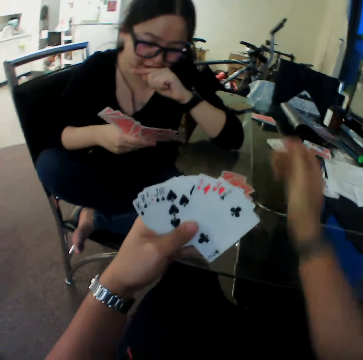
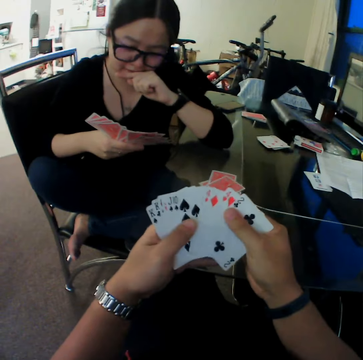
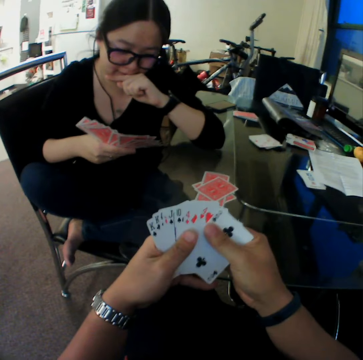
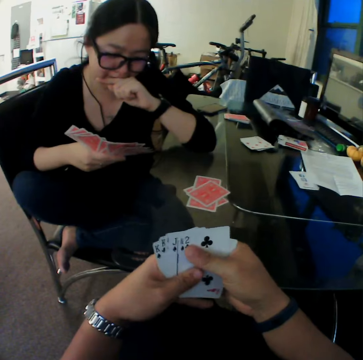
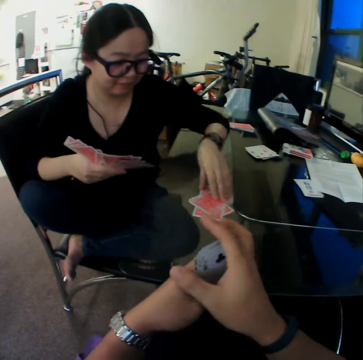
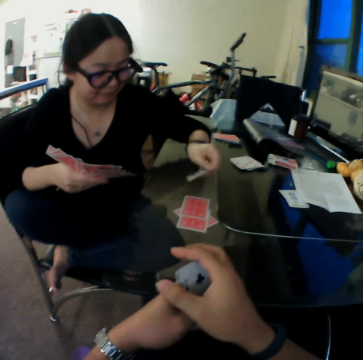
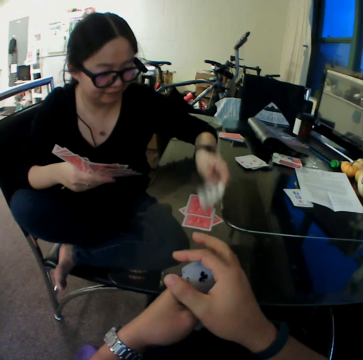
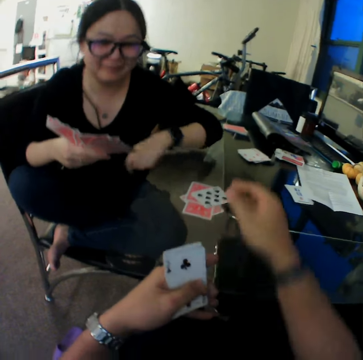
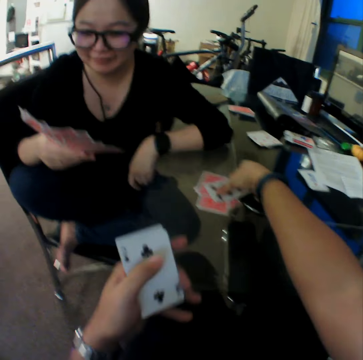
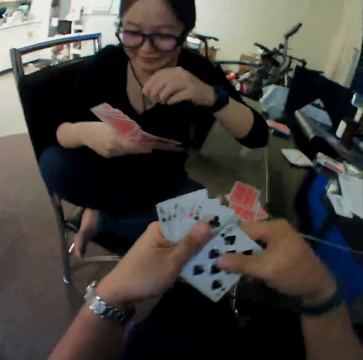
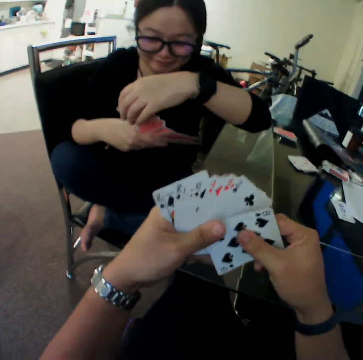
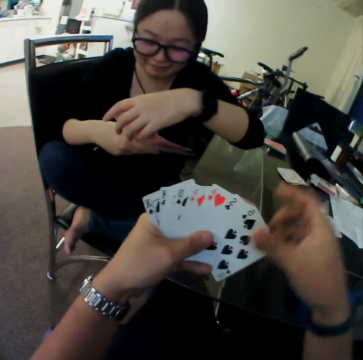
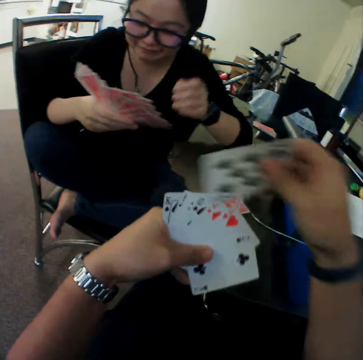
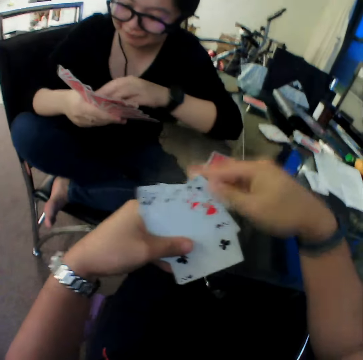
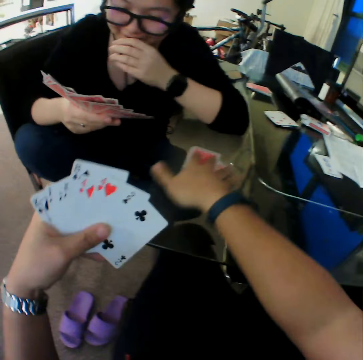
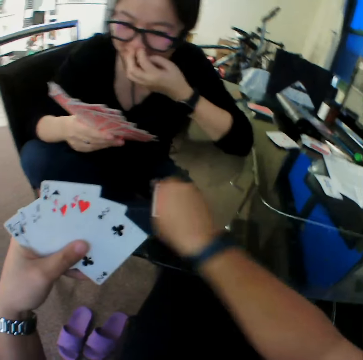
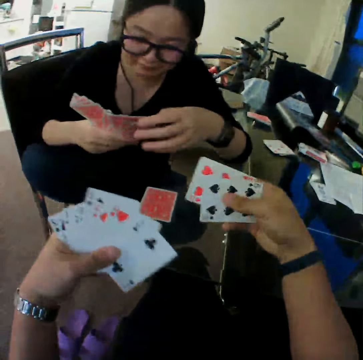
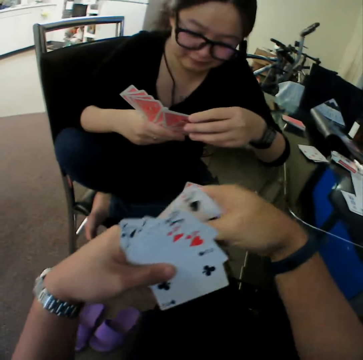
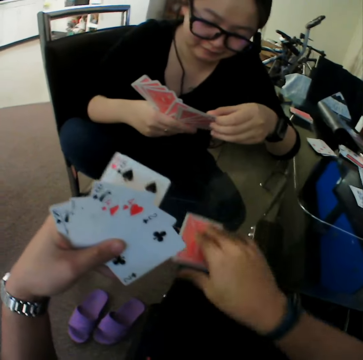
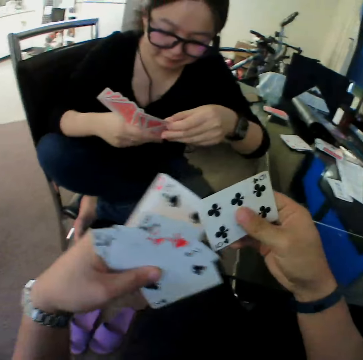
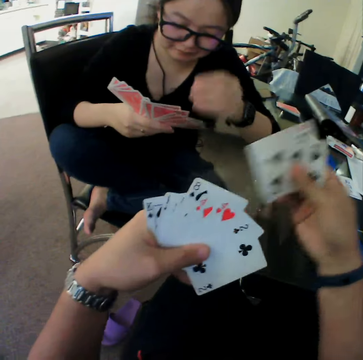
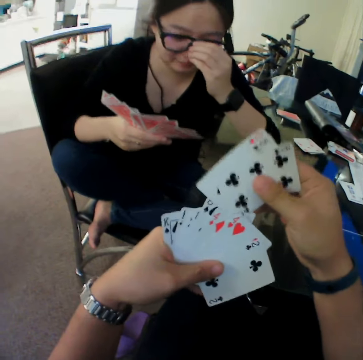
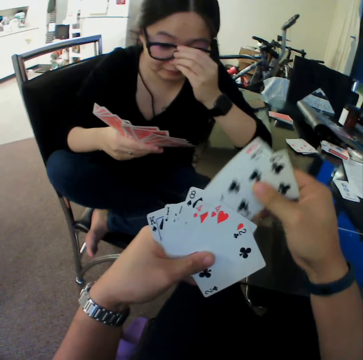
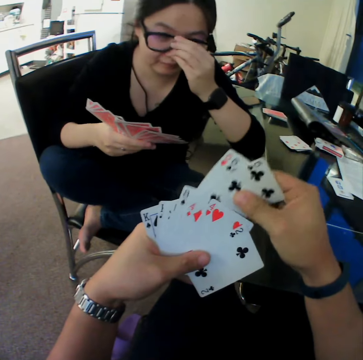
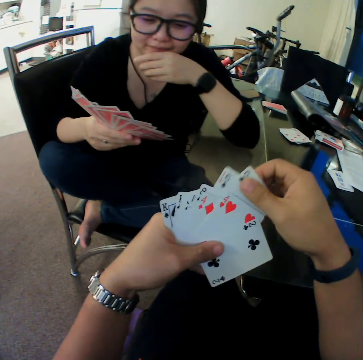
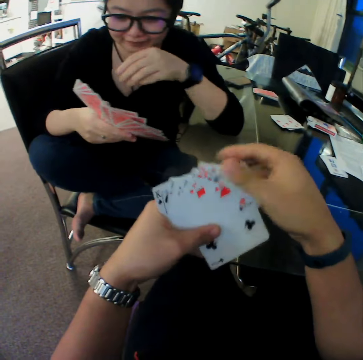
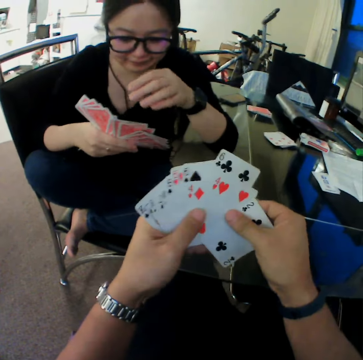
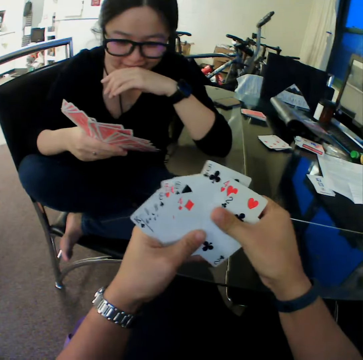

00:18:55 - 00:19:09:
The camera wearer drops cards on the table with his right hand. The woman flips a card on the table with her left hand. The camera wearer picks a card from the table with his right hand. He arranges the cards. He picks cards from the table with his right hand. He picks the card. He moves the cards in his hands. He arranges the cards.

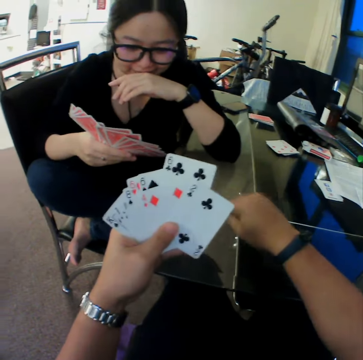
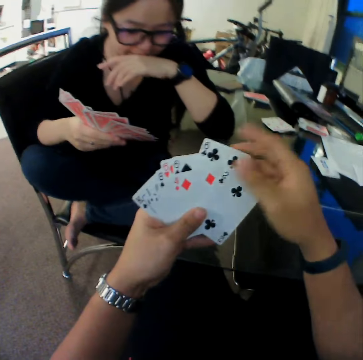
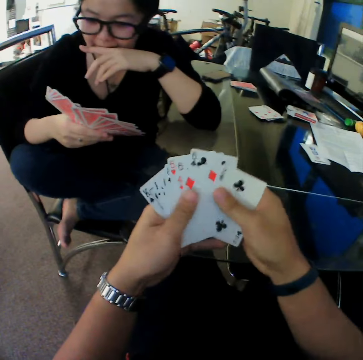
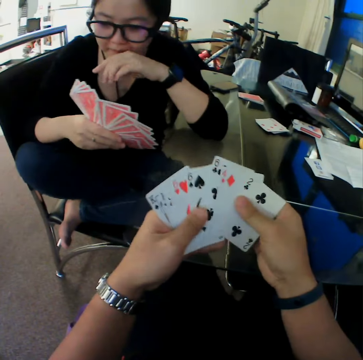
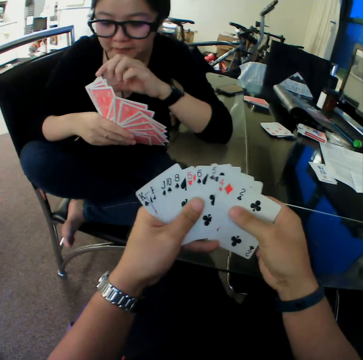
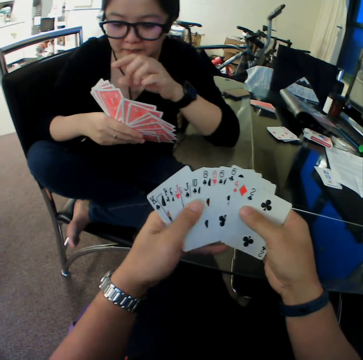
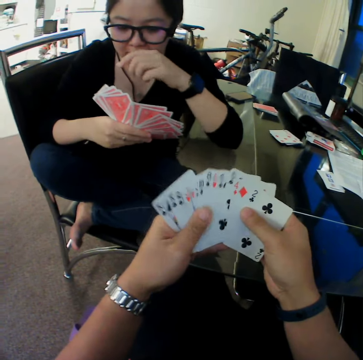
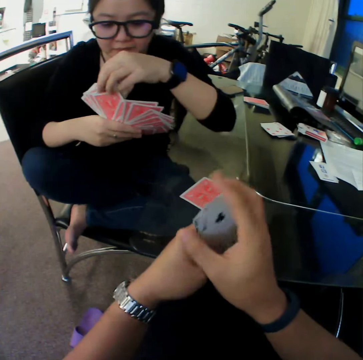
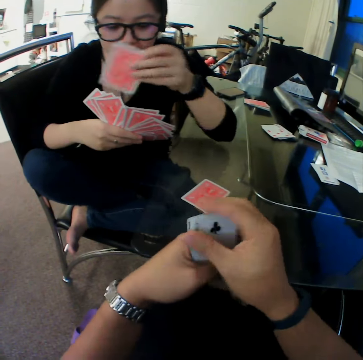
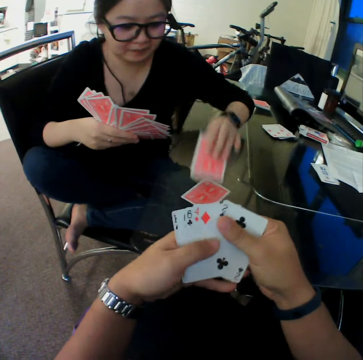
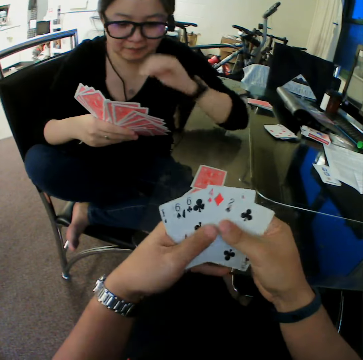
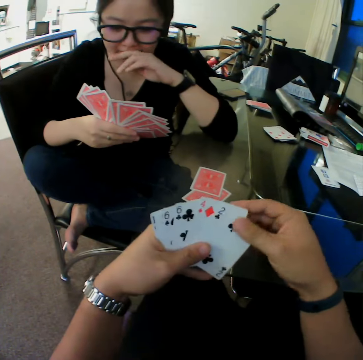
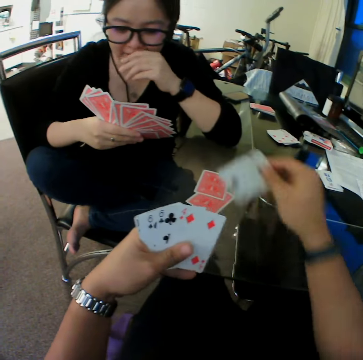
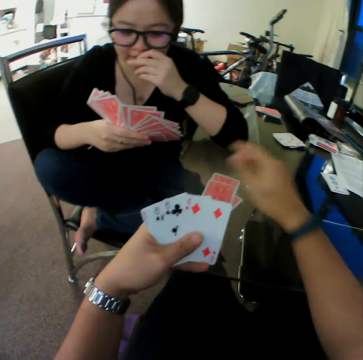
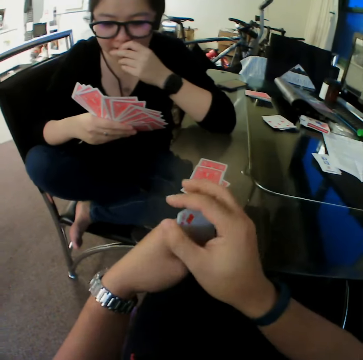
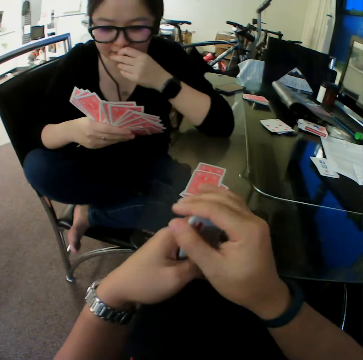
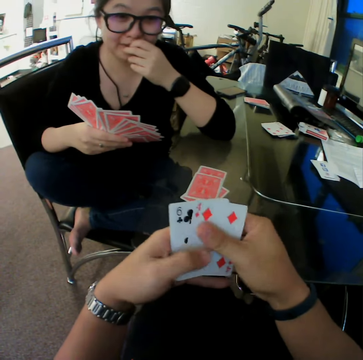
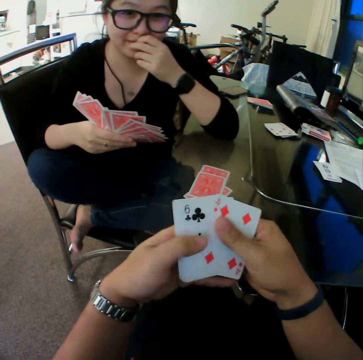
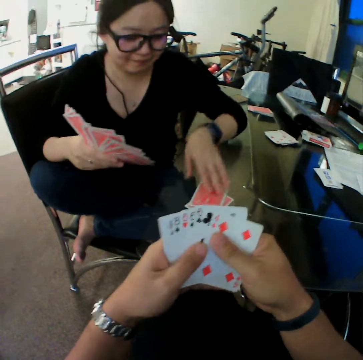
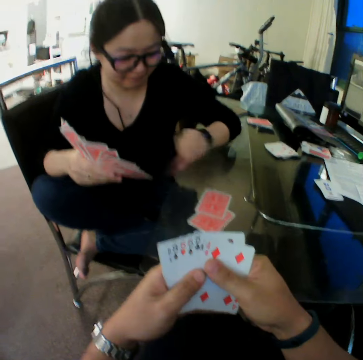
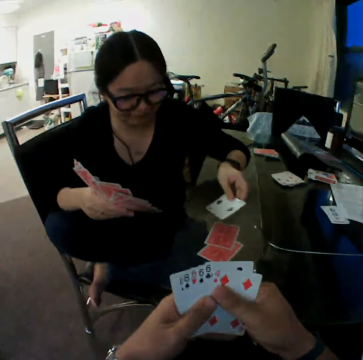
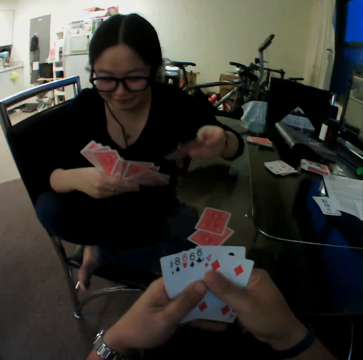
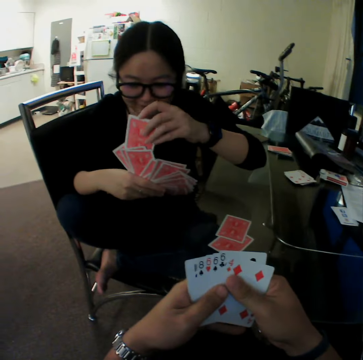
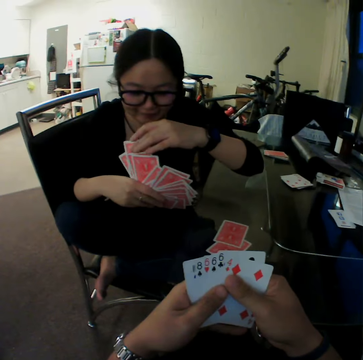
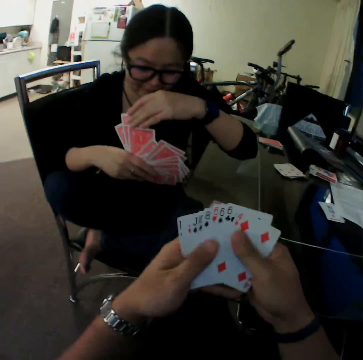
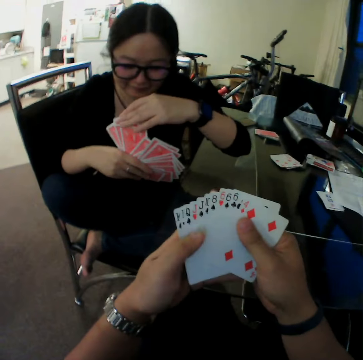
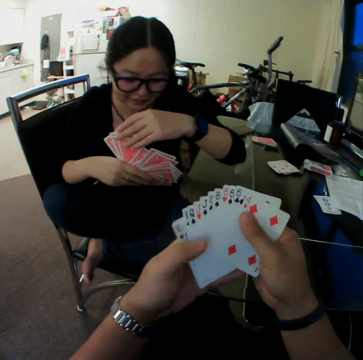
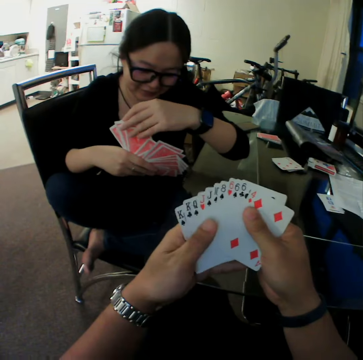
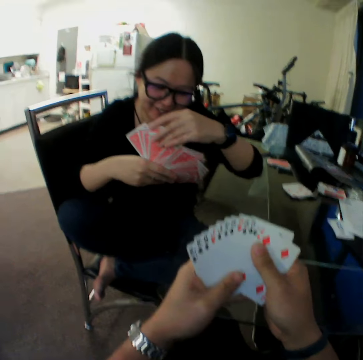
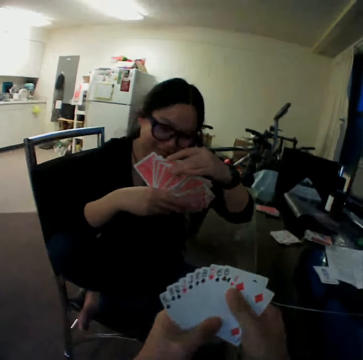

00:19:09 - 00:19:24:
The camera wearer drops cards on the table with his right hand. He looks through the cards. The woman drops a card on the table with her left hand. The camera wearer drops cards on the table with his right hand. The woman picks cards from the table with her left hand. The camera wearer looks through the cards.

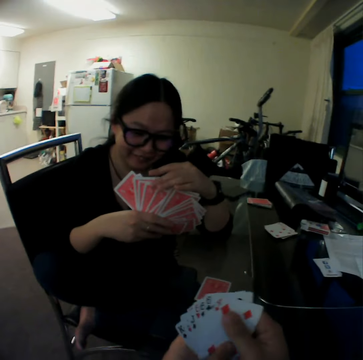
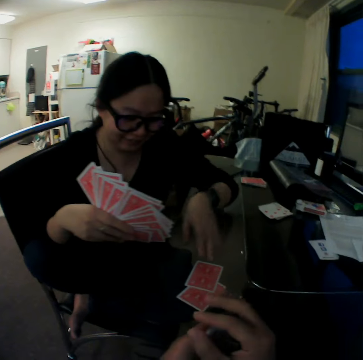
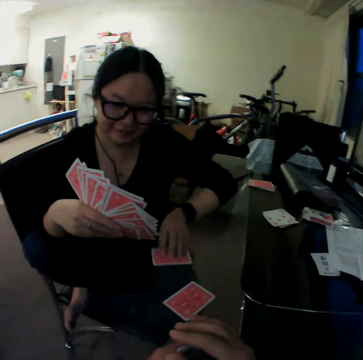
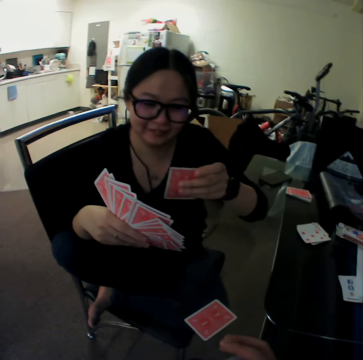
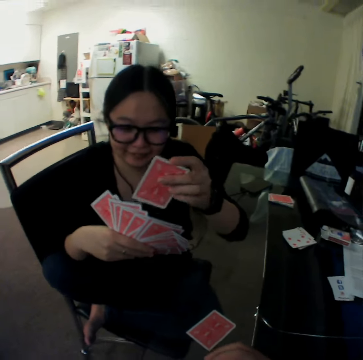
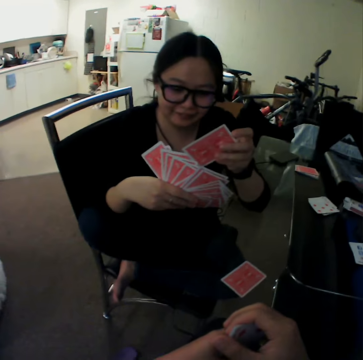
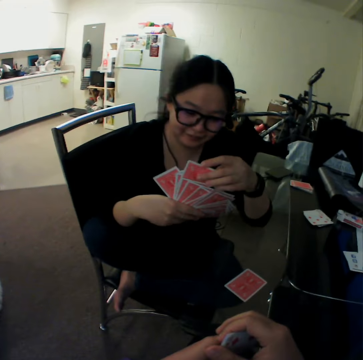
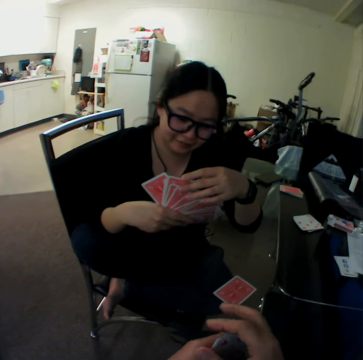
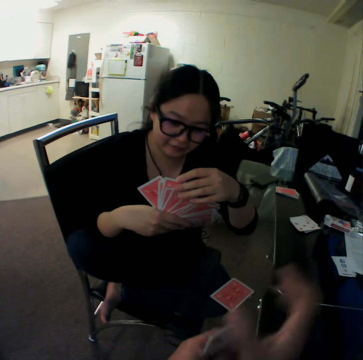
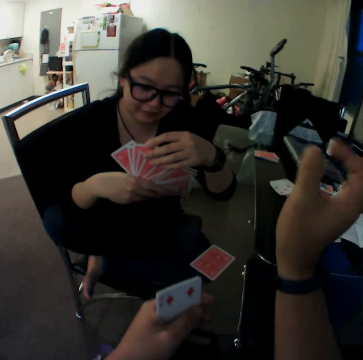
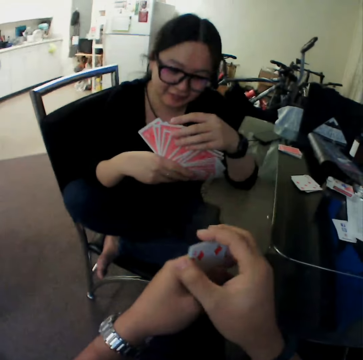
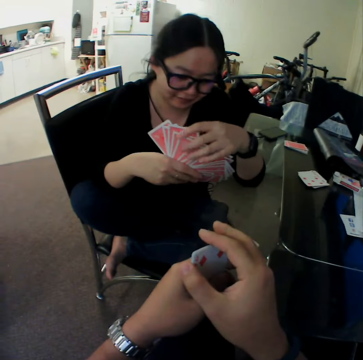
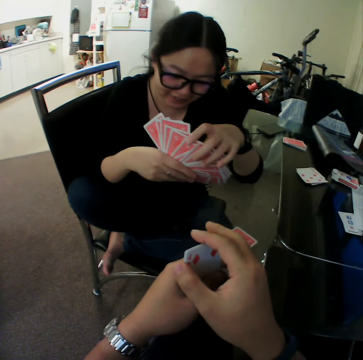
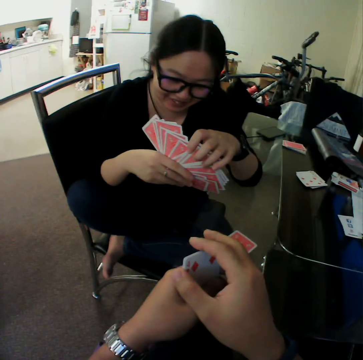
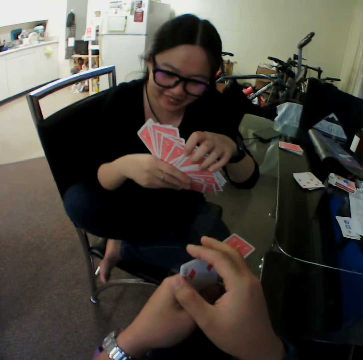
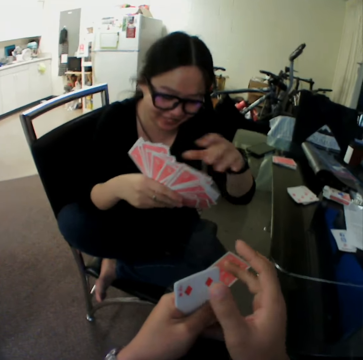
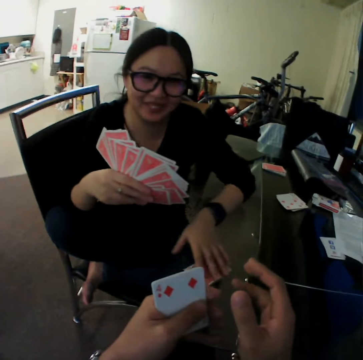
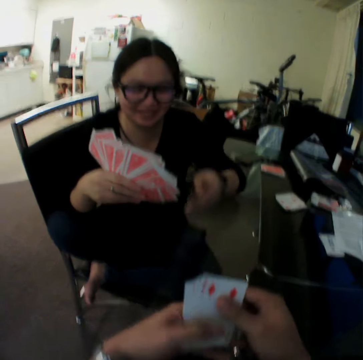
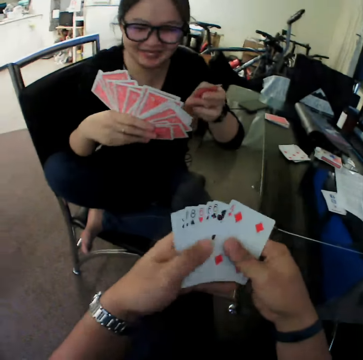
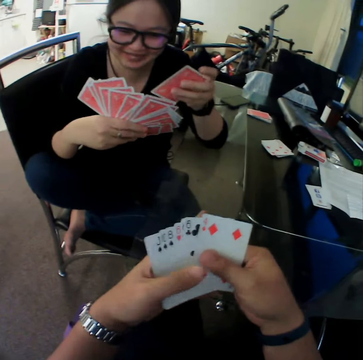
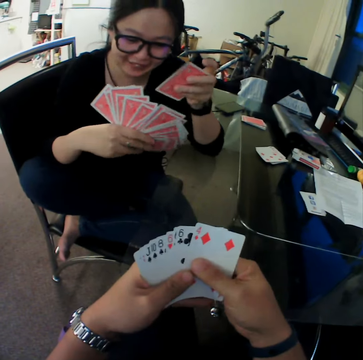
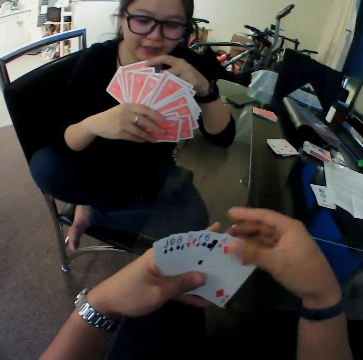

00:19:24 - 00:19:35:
A woman picks the card. She picks the card again. The camera wearer looks through the cards.
